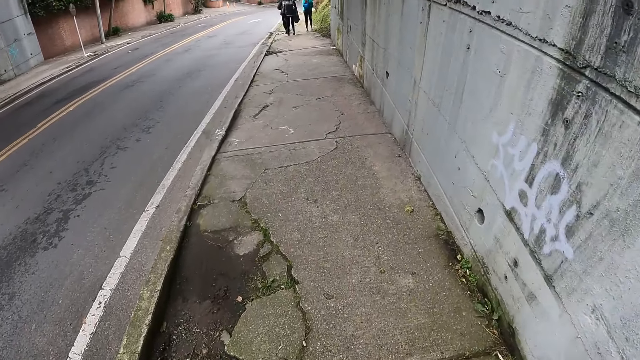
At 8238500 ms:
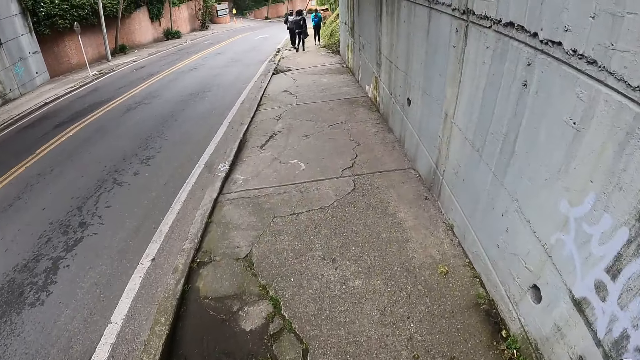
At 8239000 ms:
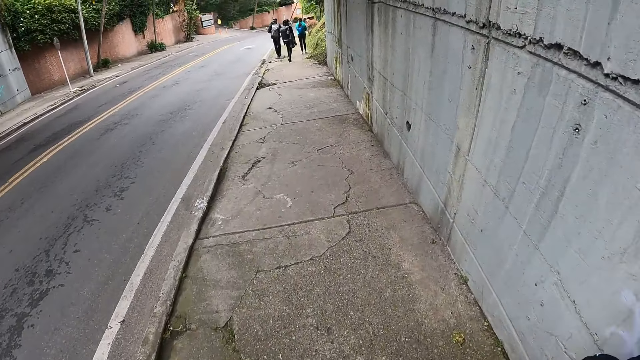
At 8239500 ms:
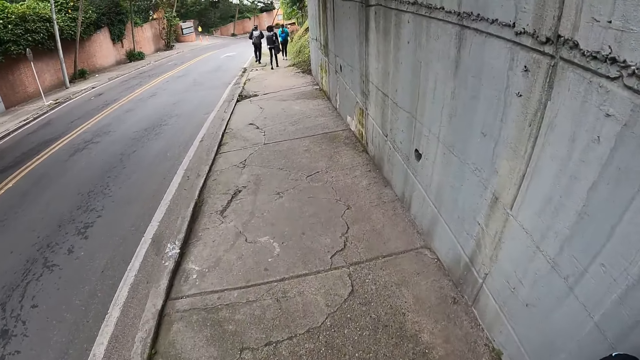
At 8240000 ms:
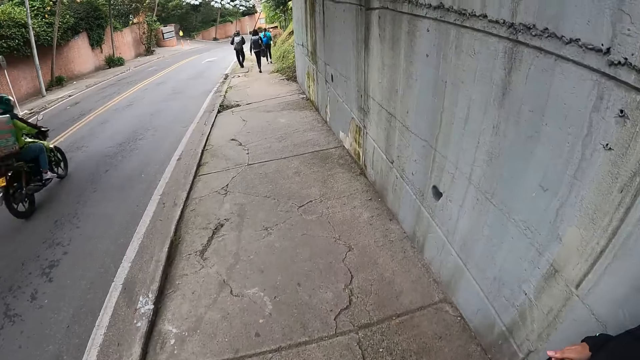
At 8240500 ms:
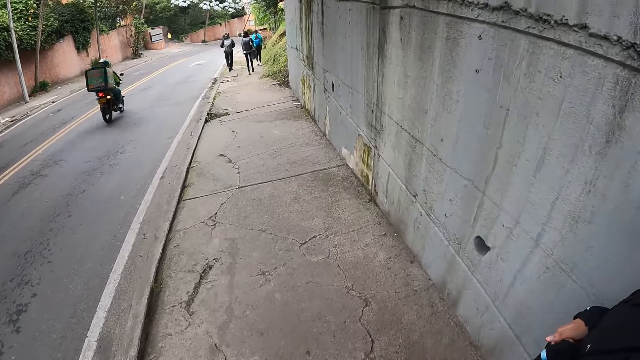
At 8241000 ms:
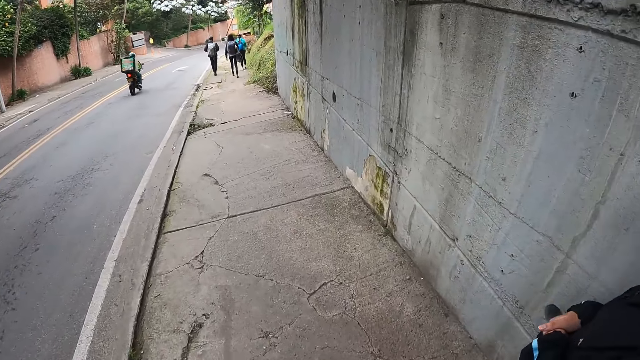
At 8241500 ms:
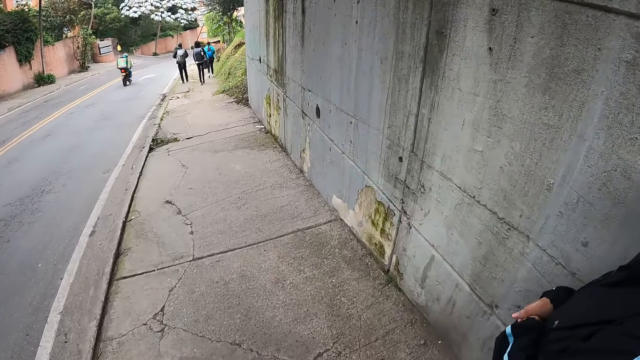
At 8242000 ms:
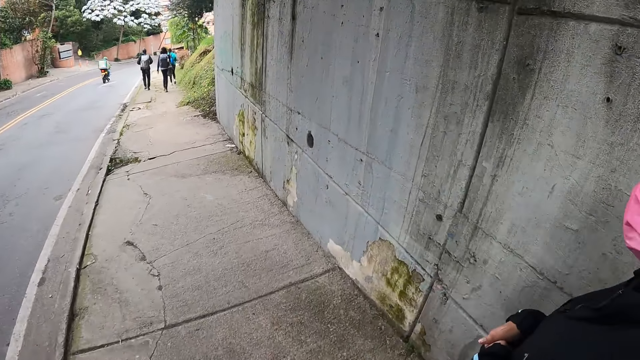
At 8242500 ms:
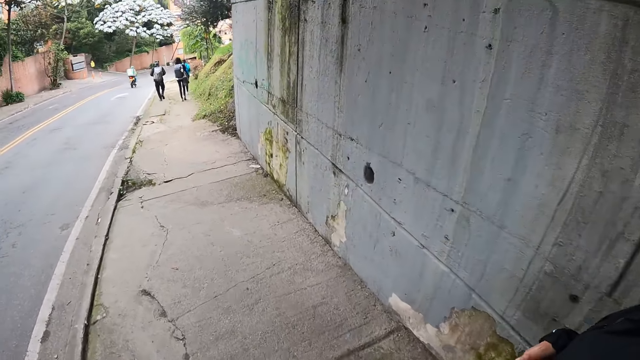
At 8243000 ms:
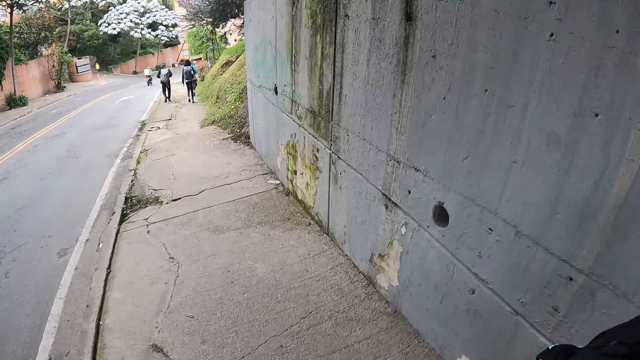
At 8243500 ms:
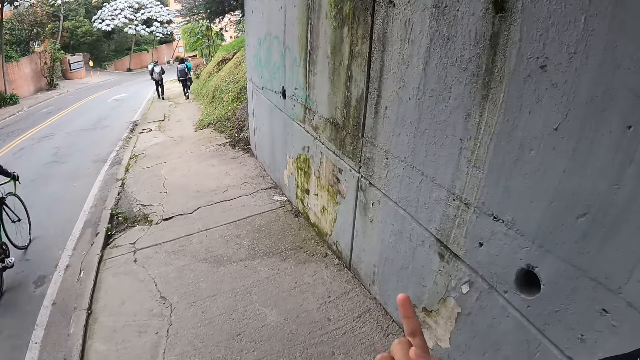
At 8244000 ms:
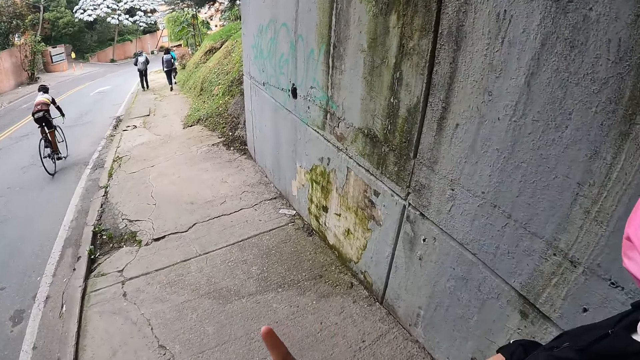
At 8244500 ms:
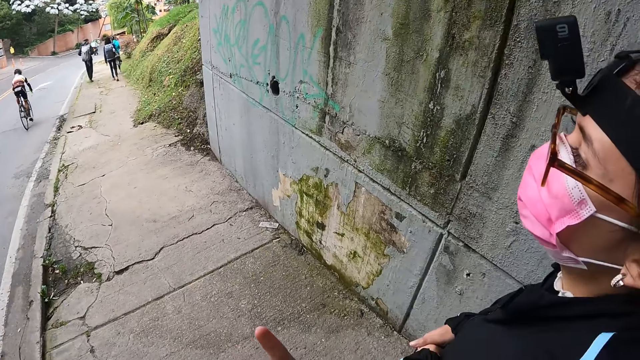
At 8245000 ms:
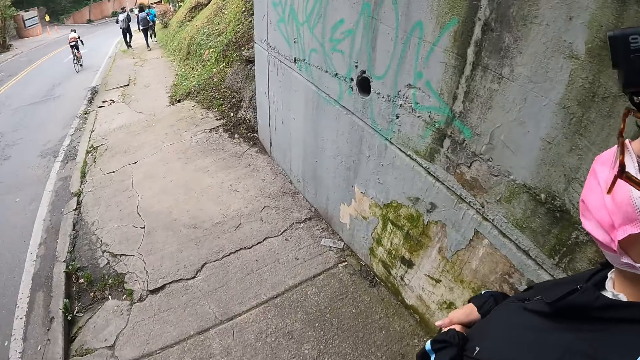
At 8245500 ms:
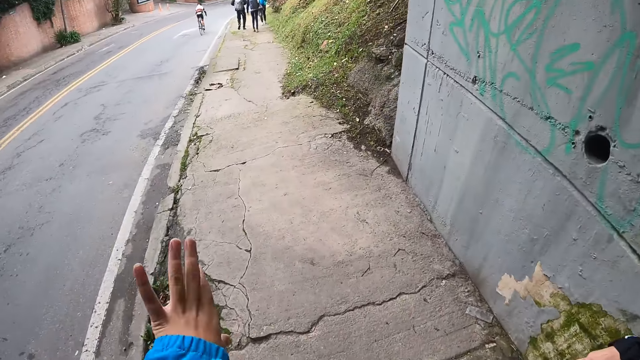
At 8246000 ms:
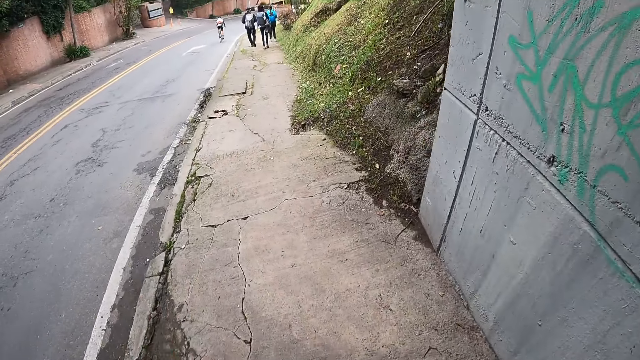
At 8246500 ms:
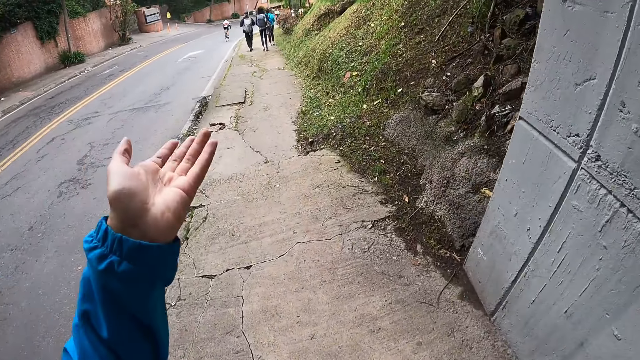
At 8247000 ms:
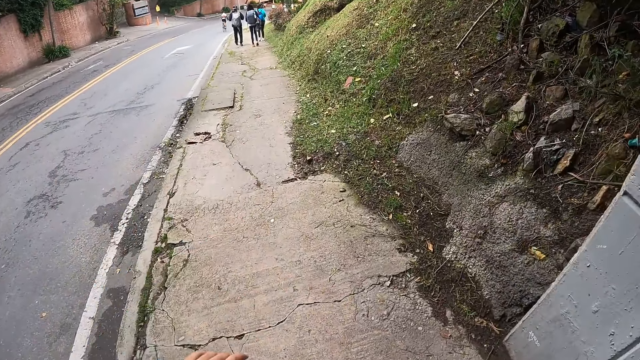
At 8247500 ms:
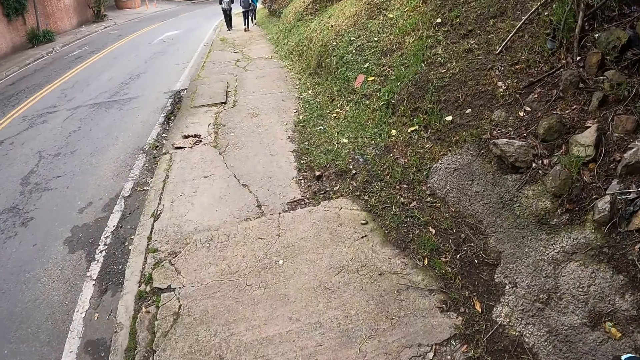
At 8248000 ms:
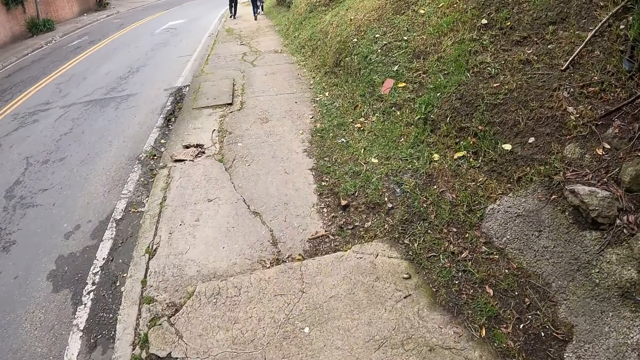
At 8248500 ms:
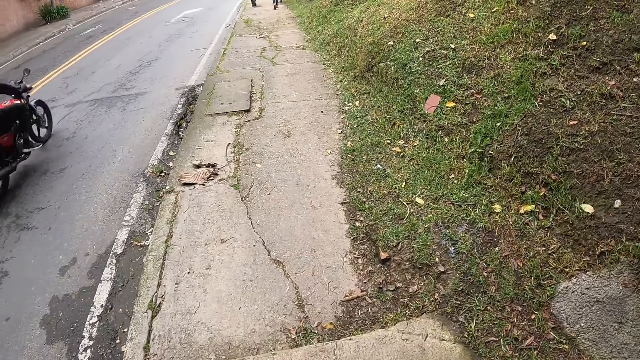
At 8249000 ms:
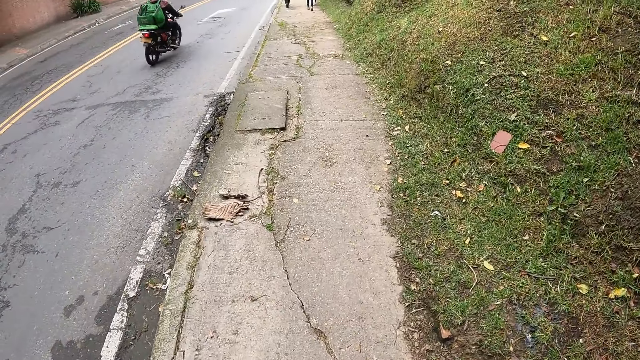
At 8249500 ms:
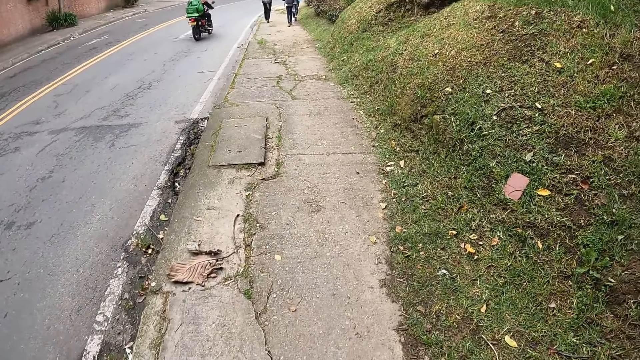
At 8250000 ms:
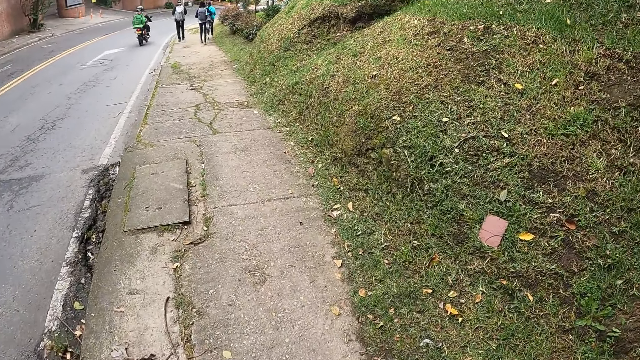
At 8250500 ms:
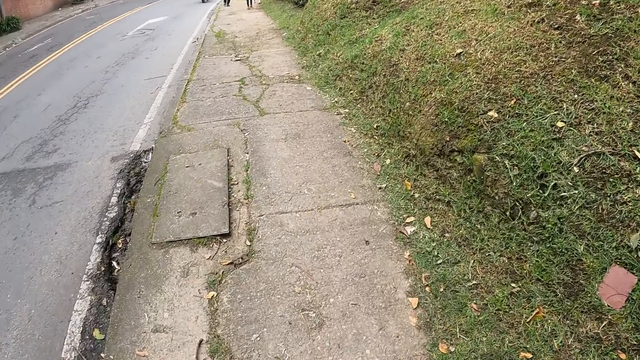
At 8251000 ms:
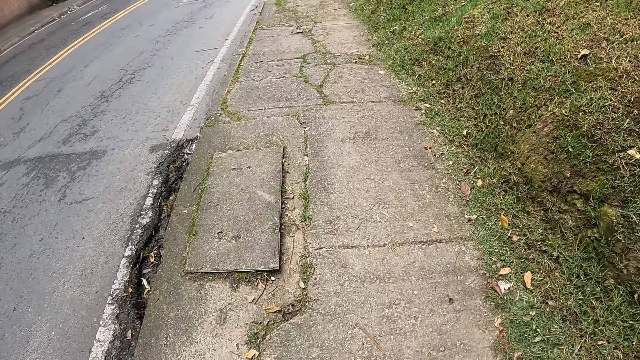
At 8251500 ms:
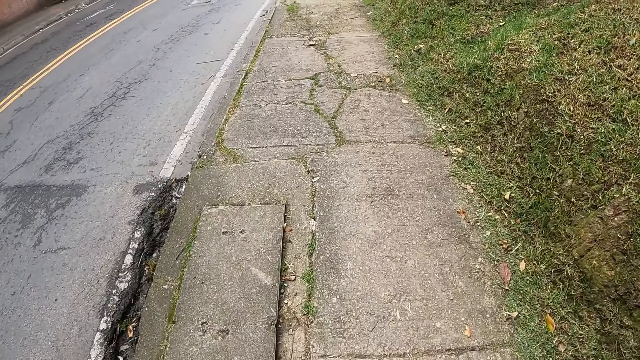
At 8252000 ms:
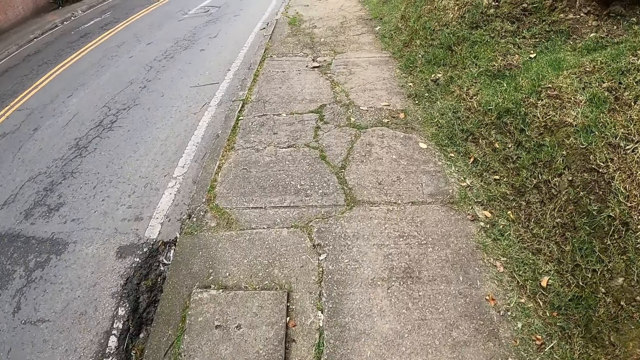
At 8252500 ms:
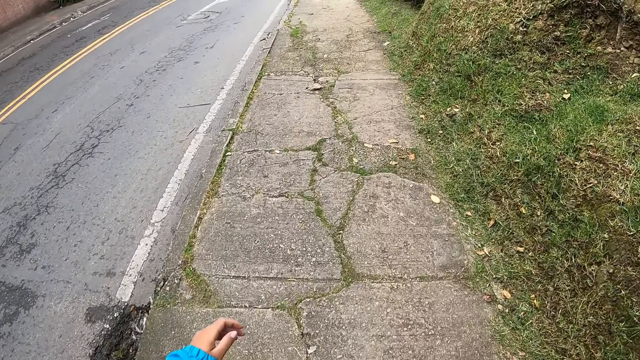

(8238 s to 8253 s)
A black motorcycle rides past the camera wearer. A black bicycle drives past them. A black motorcycle rides past them.

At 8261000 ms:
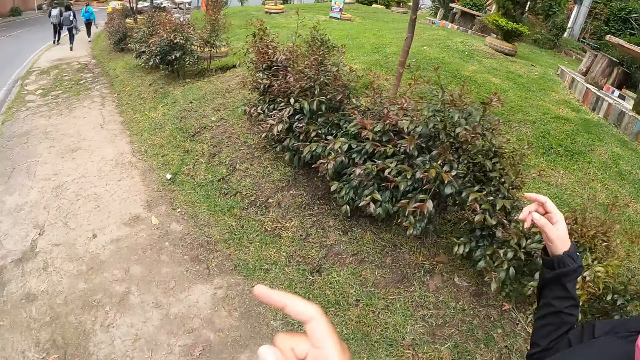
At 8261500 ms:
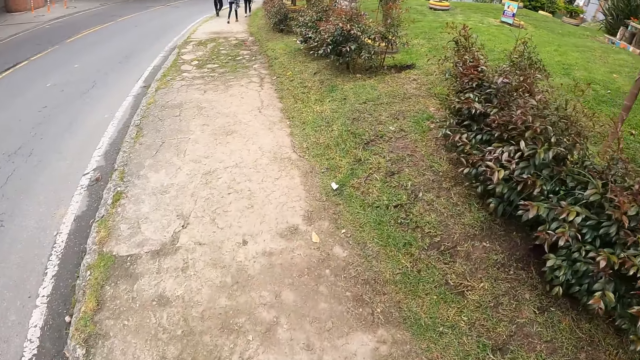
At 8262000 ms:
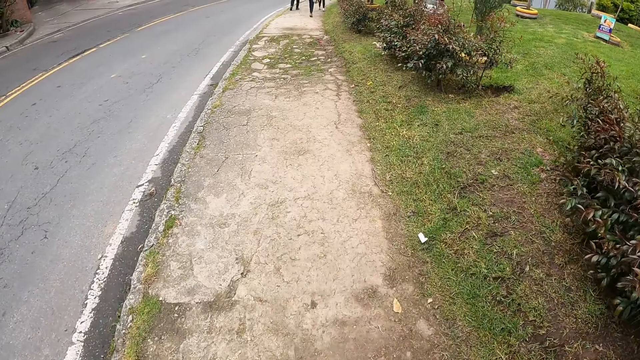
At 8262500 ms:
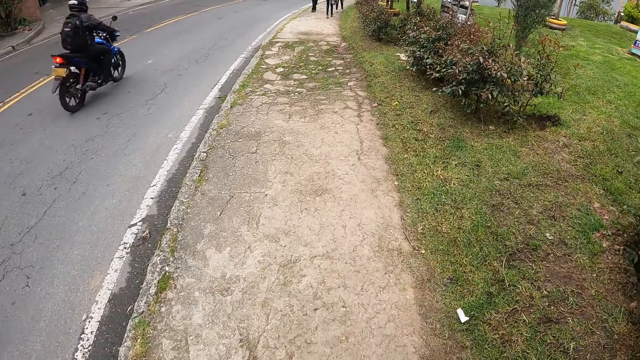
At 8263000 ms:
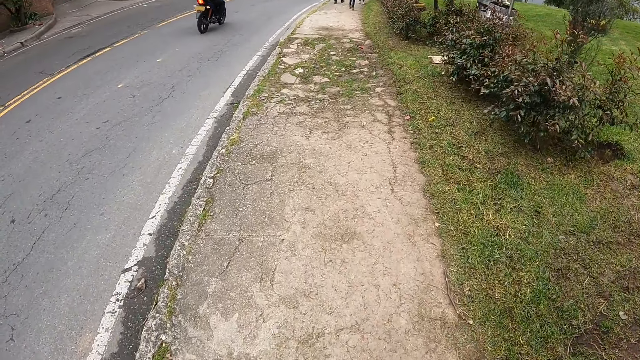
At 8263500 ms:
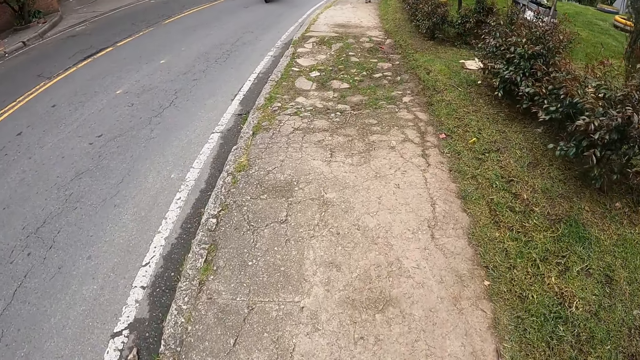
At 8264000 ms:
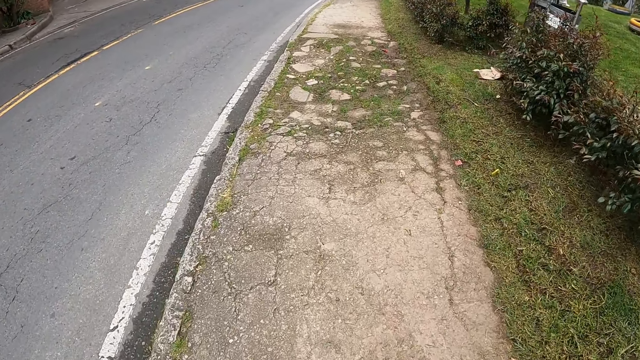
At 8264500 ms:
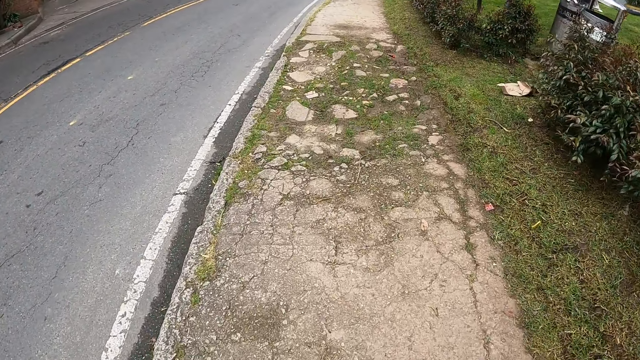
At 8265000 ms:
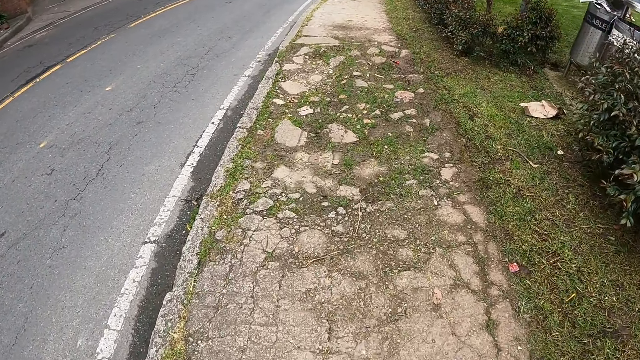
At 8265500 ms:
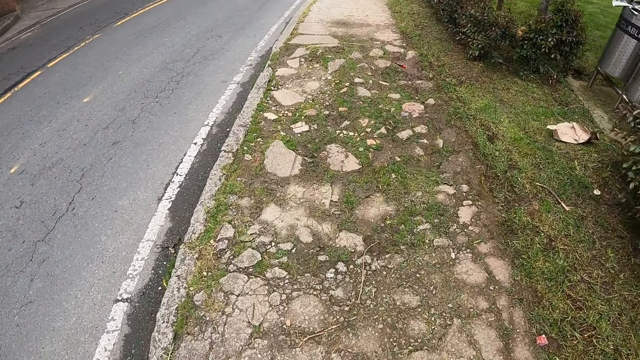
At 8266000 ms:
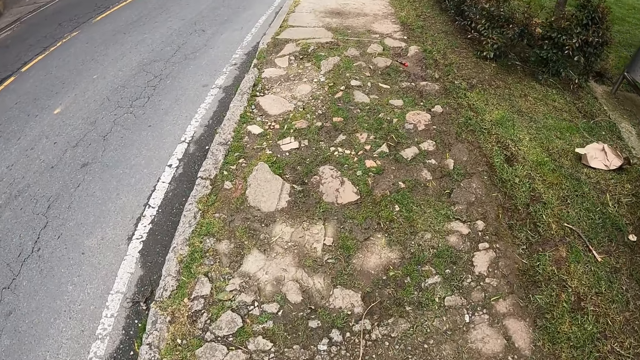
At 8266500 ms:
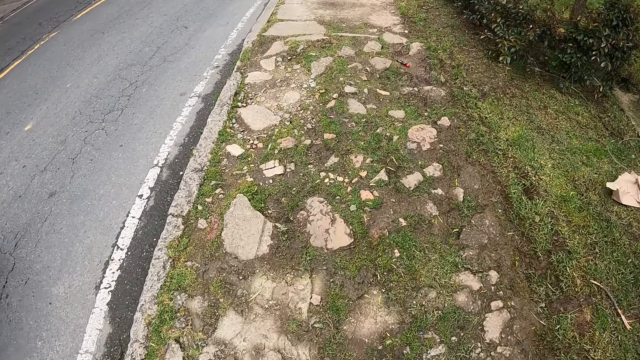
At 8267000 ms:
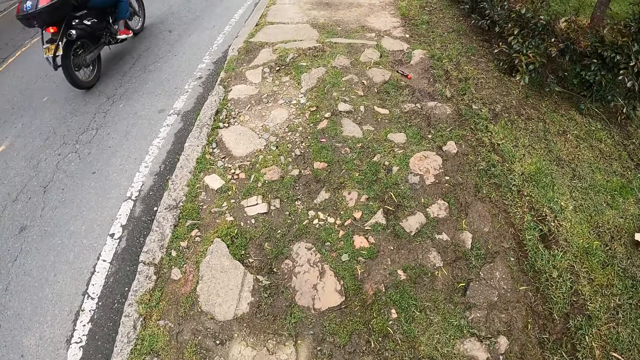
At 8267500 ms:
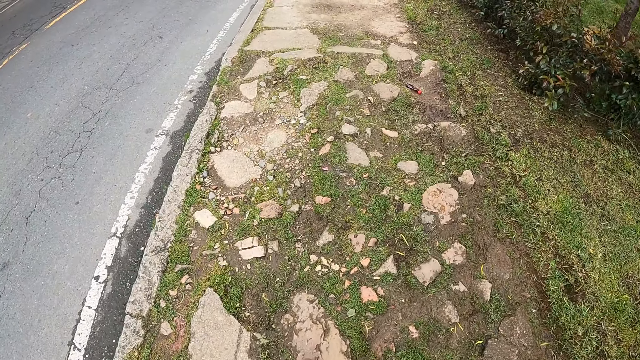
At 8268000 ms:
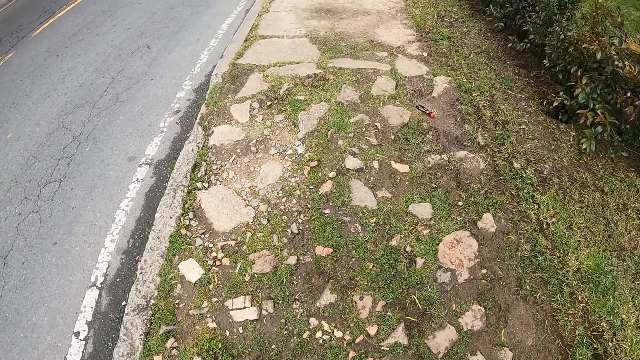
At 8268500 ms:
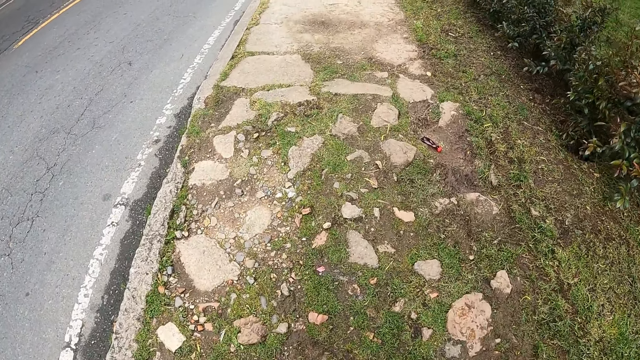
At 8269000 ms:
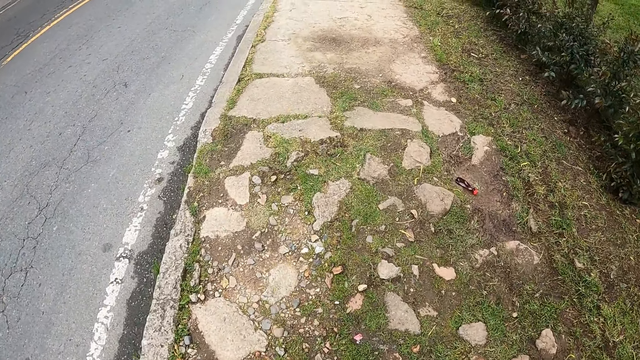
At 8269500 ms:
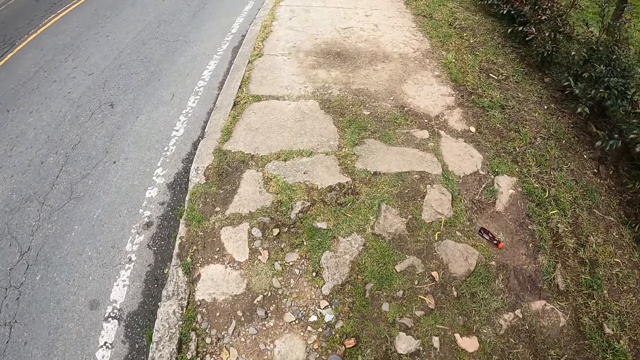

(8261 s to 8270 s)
A black motorcycle rides past the camera wearer. A black motorcycle rides past them again.
